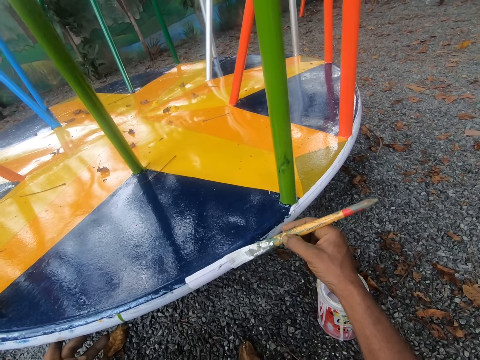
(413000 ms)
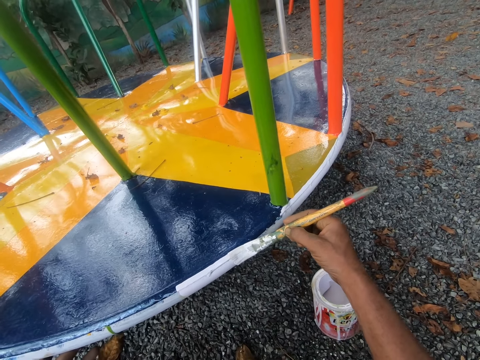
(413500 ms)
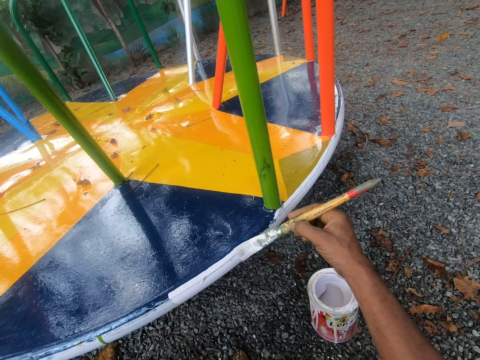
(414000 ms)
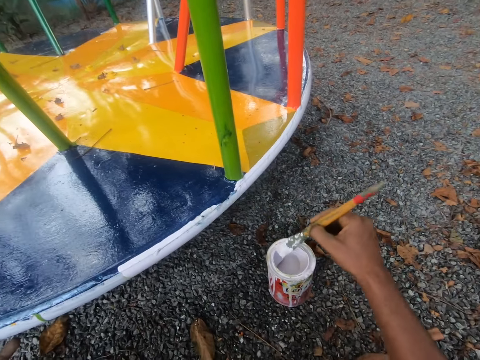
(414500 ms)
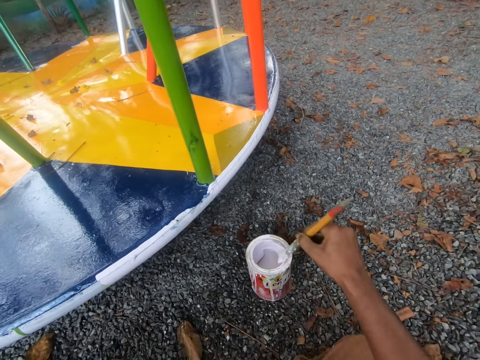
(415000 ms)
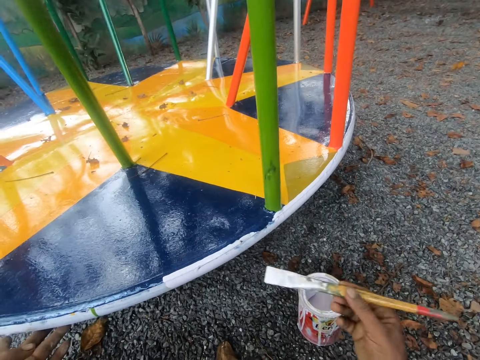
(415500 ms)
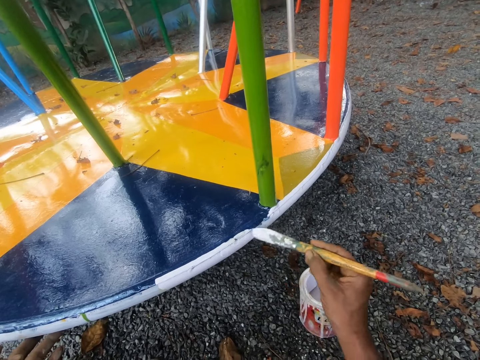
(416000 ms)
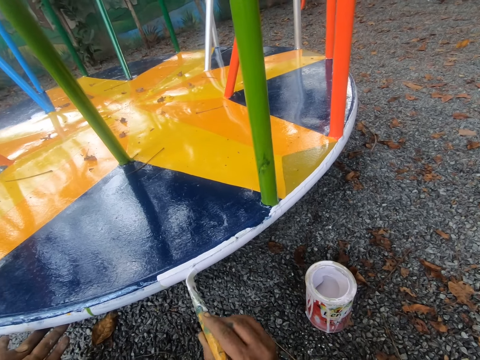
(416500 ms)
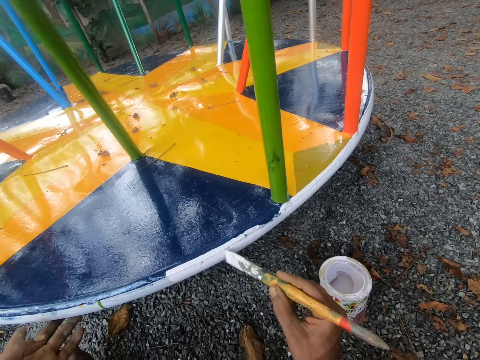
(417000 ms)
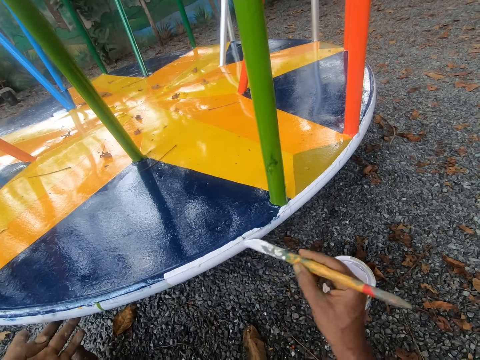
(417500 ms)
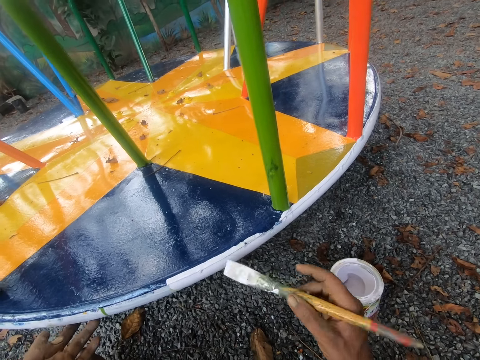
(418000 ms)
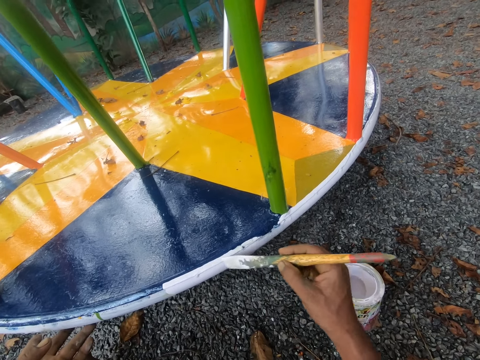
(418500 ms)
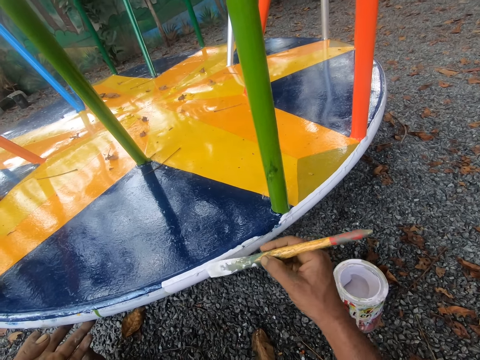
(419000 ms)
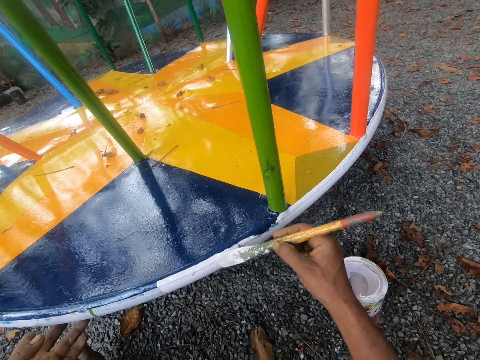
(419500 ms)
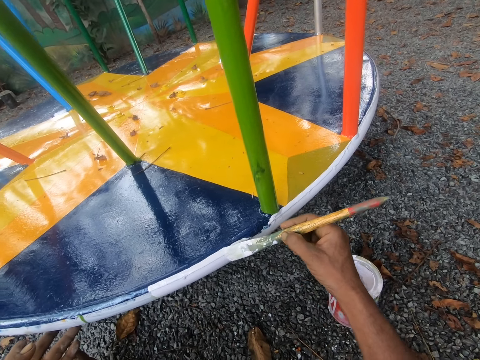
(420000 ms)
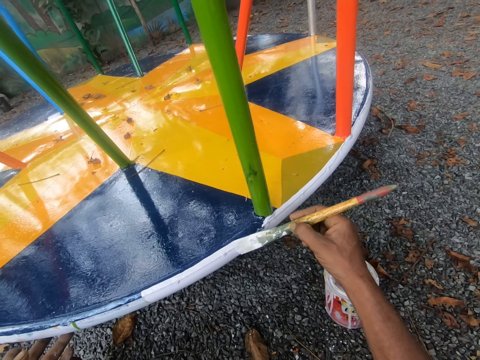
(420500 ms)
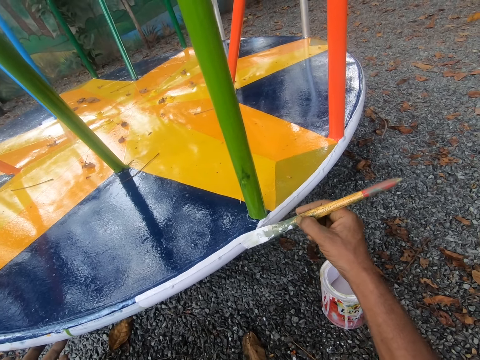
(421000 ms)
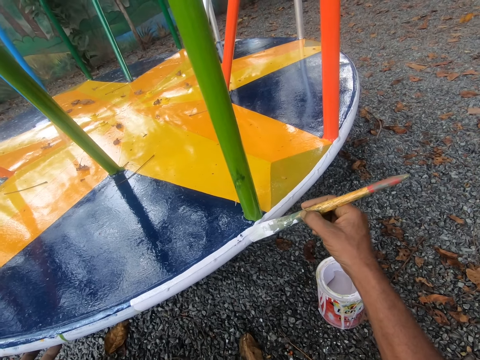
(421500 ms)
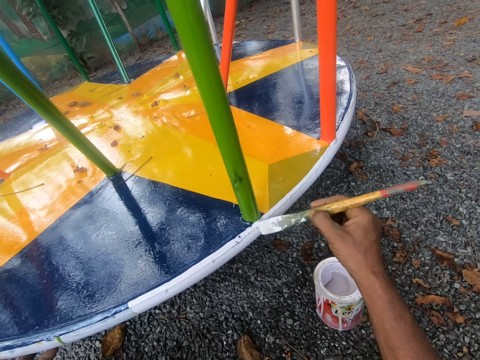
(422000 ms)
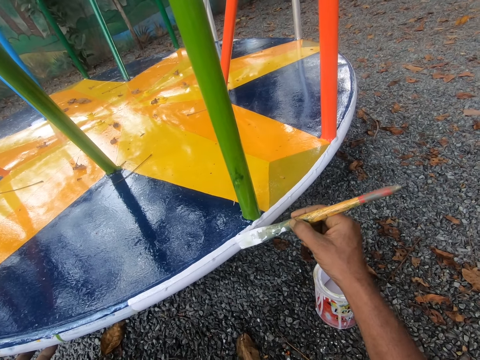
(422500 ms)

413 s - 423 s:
The camera wearer dips the paint brush in his right hand into the paint container on the floor. He removes extra paint from the brush. He paints the swing with the paint brush in his right hand.

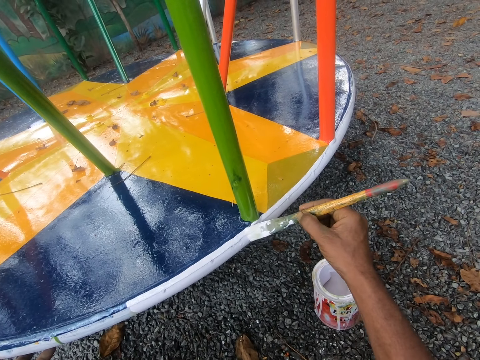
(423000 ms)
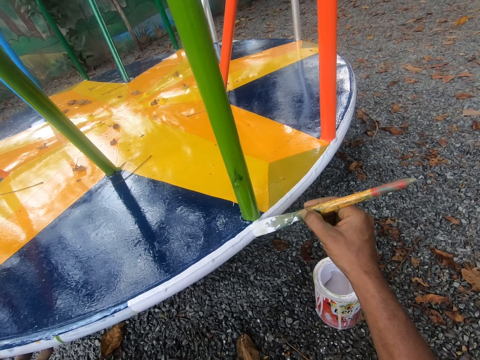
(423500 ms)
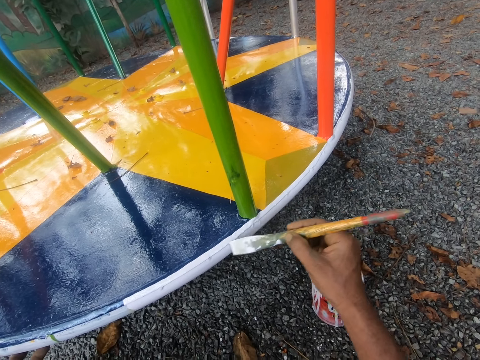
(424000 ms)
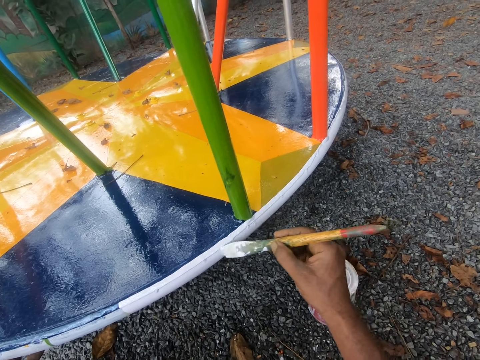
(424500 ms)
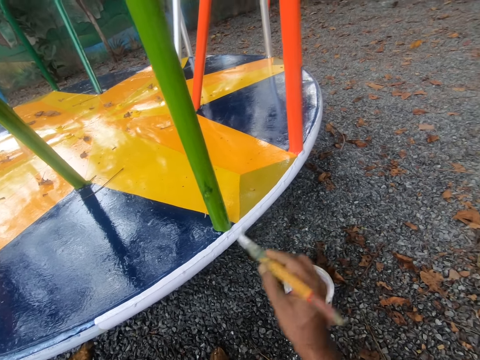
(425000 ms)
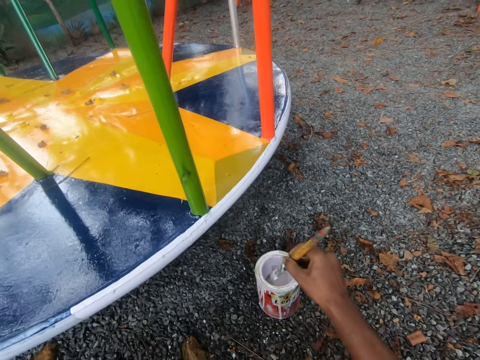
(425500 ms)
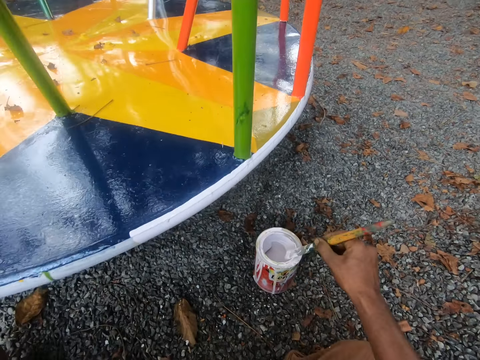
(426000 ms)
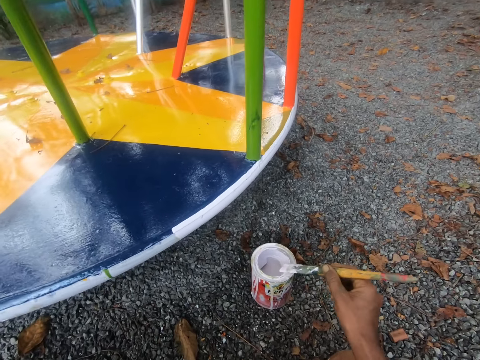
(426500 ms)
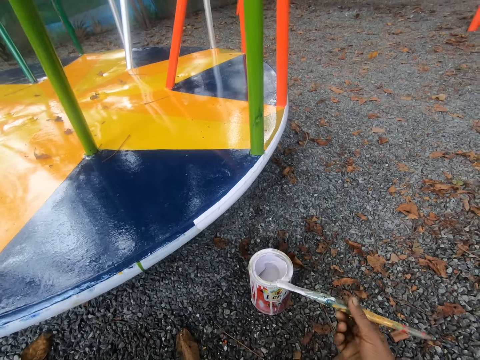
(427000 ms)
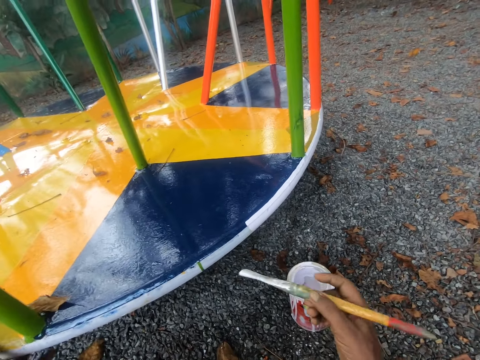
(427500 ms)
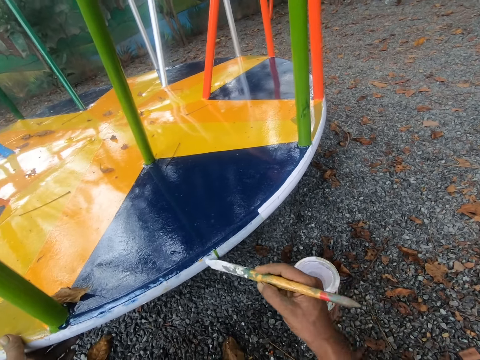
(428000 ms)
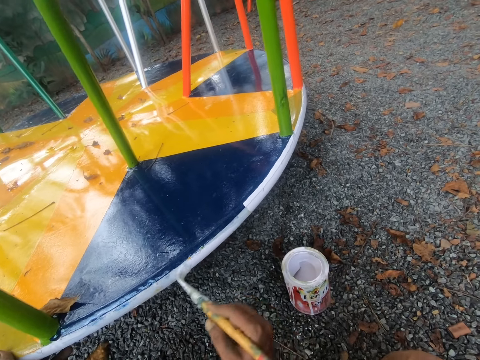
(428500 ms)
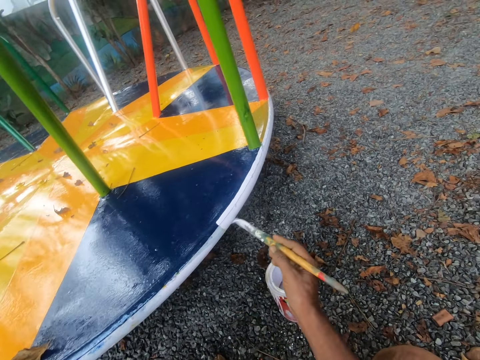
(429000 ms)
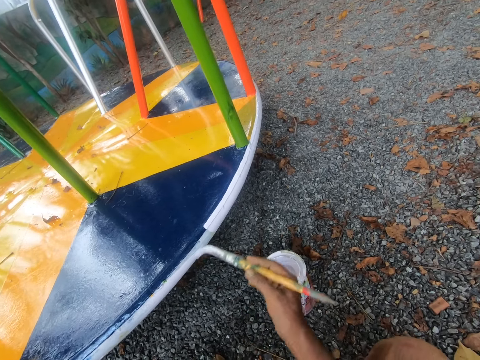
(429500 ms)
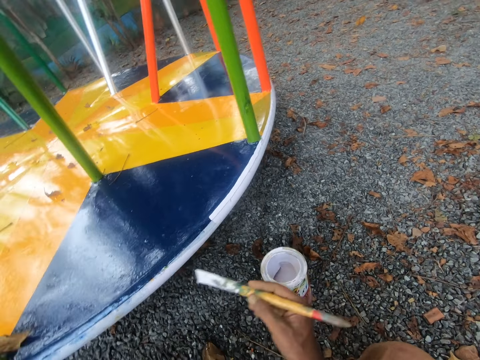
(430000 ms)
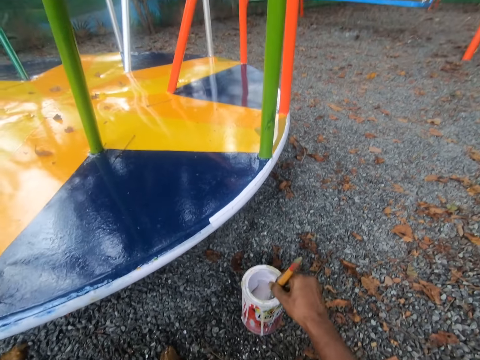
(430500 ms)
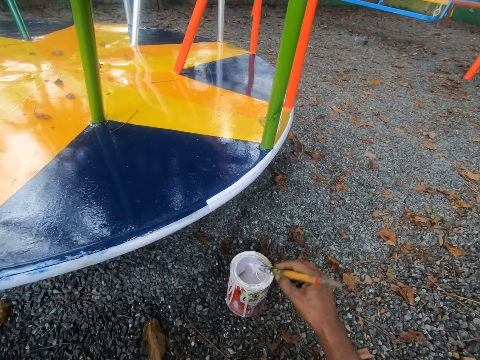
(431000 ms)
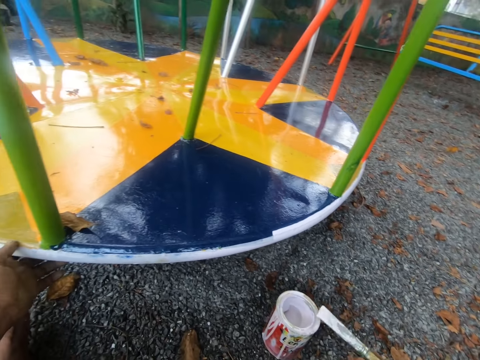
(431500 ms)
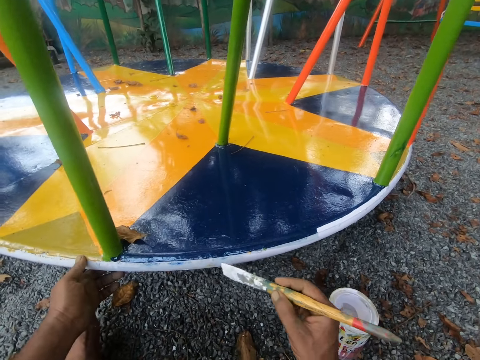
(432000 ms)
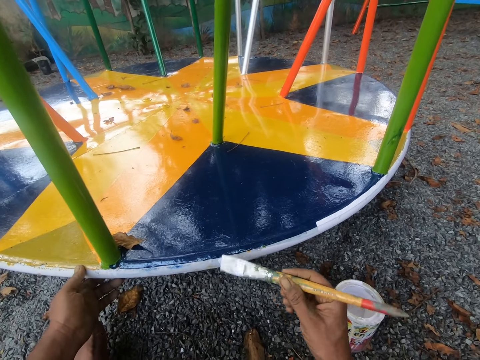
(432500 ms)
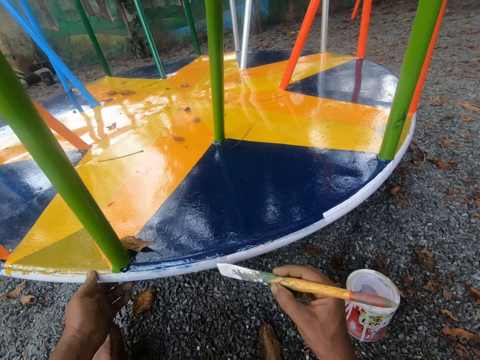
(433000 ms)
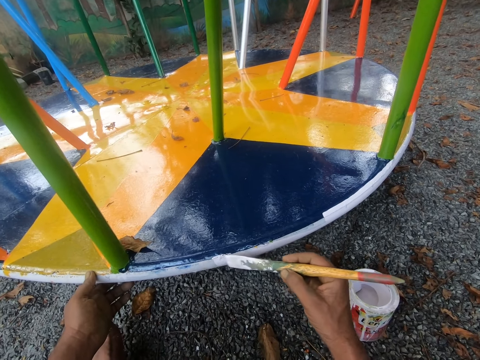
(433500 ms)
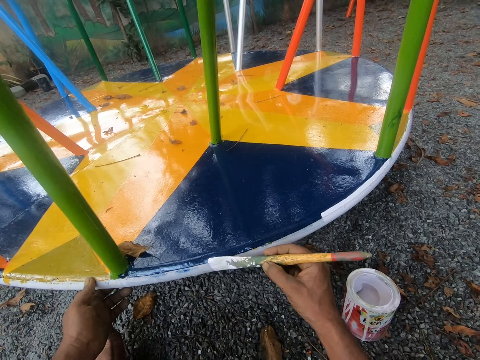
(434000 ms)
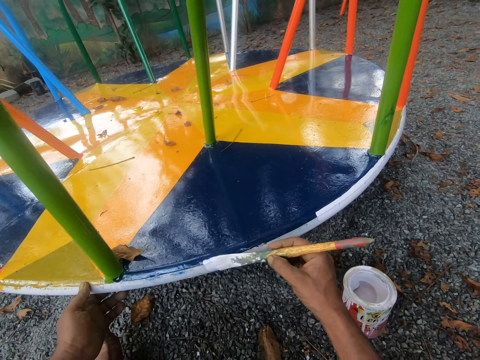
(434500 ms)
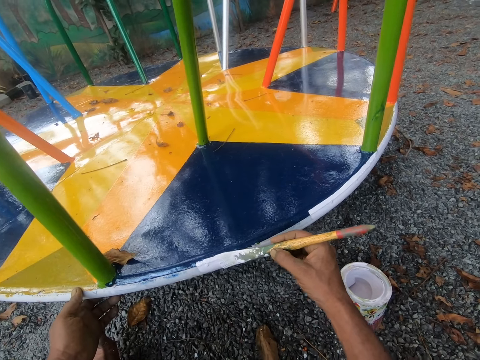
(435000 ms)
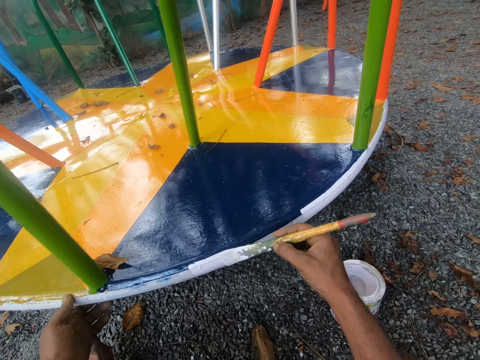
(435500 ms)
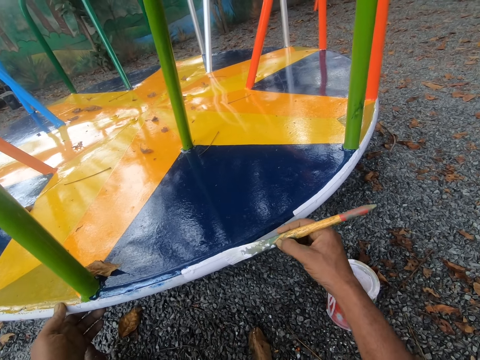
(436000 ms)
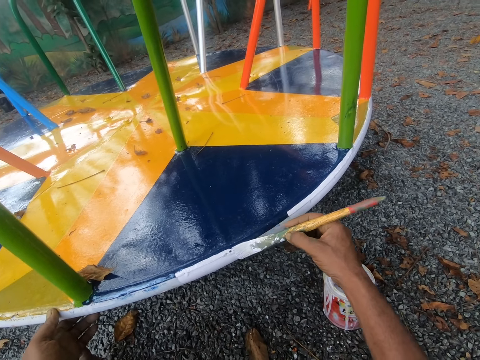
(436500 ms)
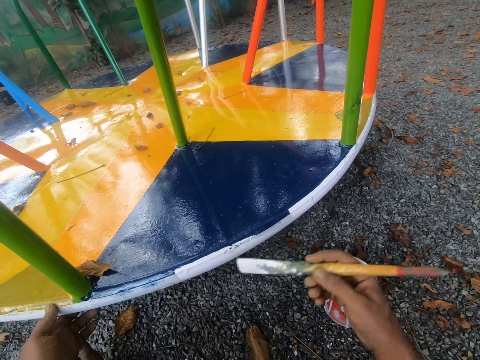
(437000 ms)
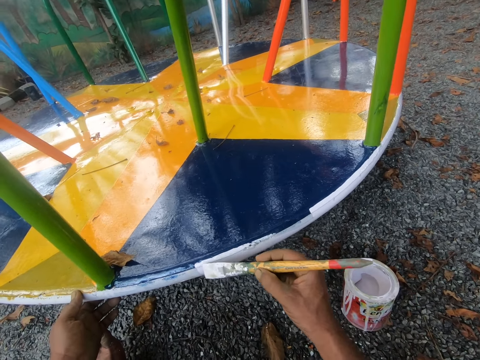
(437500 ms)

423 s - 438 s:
The camera wearer dips the paint brush in his right hand into the paint container on the floor. He removes extra paint from the brush. He paints the swing or merry go round with the paint brush in his right hand. He dips the paint brush in his right hand into the paint container on the floor again. He removes extra paint from the brush and wipes the paint brush on the rim of the paint container on the floor. He holds the merry go round. He paints the swing with the paint brush in his right hand.

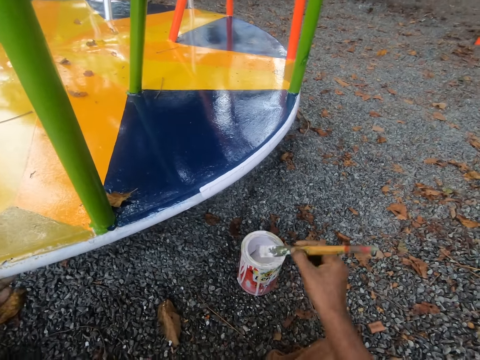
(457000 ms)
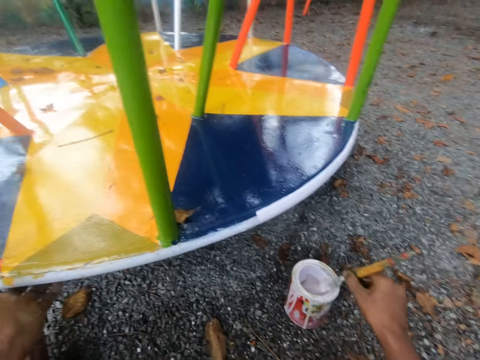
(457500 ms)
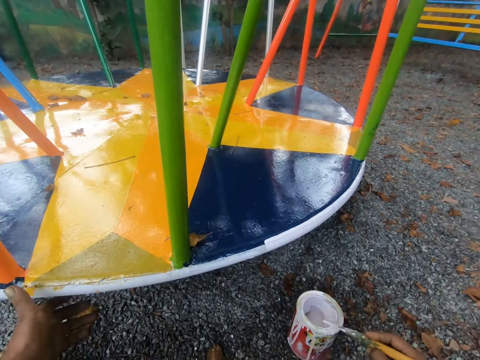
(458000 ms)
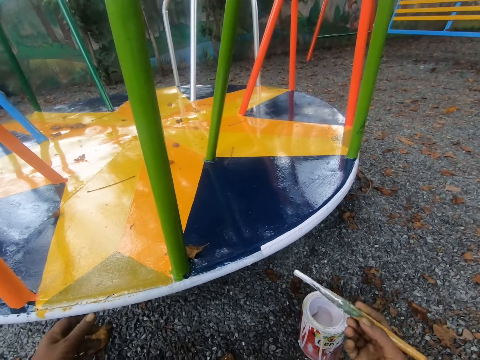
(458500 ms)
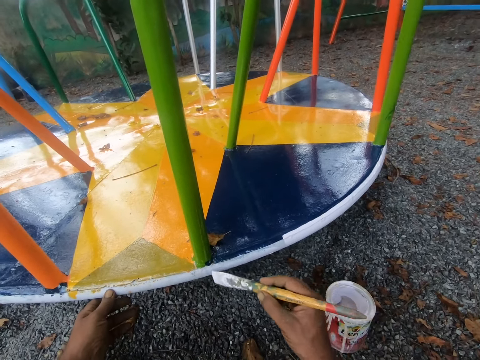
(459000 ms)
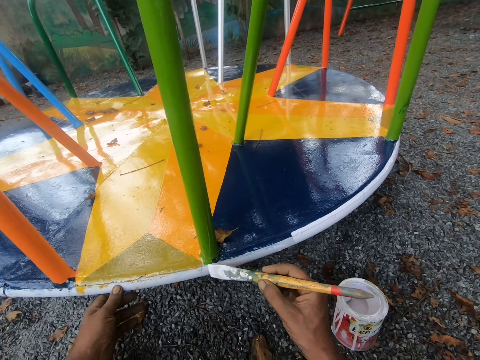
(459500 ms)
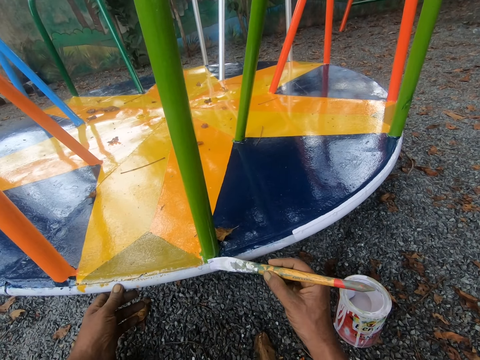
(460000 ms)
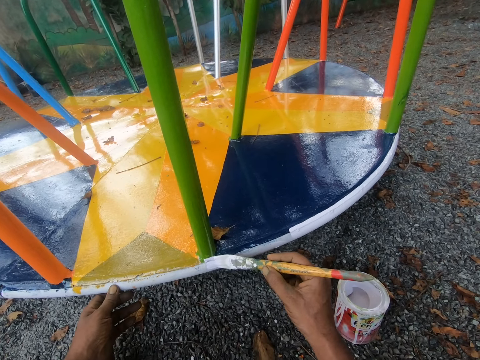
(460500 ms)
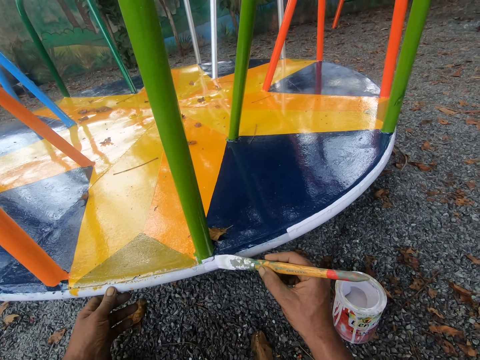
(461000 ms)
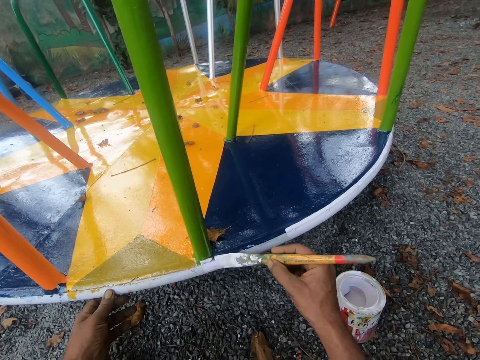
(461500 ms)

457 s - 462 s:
The camera wearer dips the paint brush in his right hand into the paint container on the floor. He removes extra paint from the brush. He wipes the paint brush on the rim of the paint container on the floor. He paints the swing with the paint brush in his right hand.
